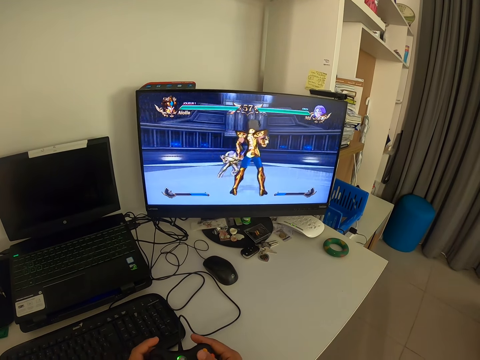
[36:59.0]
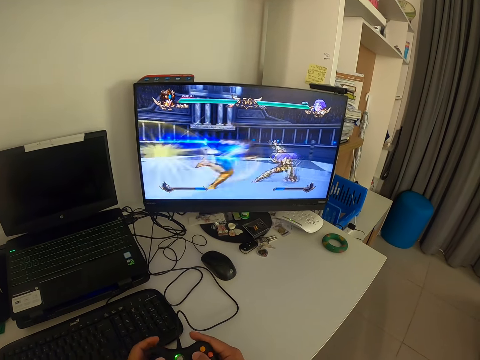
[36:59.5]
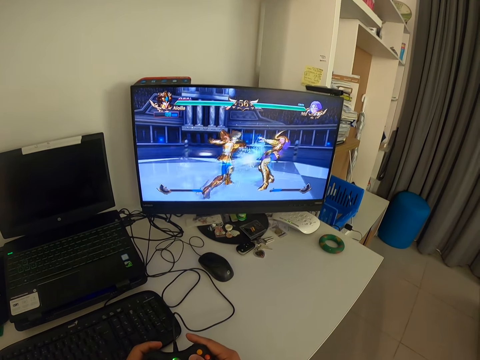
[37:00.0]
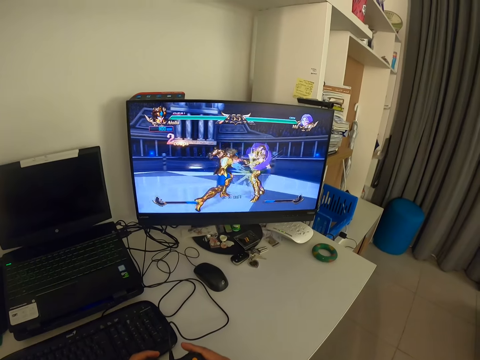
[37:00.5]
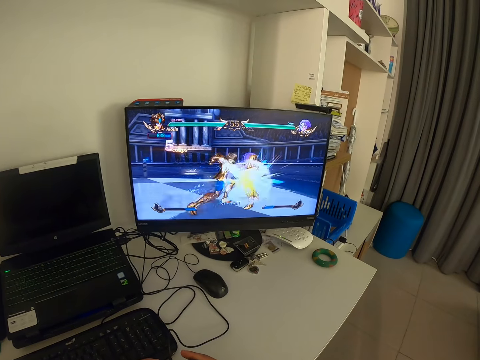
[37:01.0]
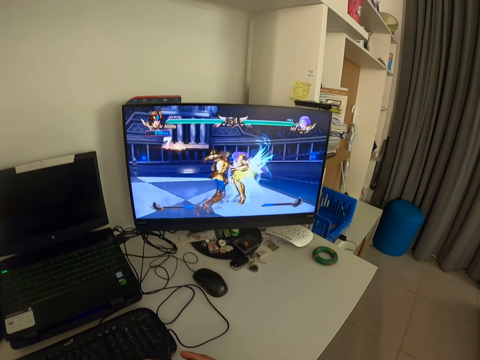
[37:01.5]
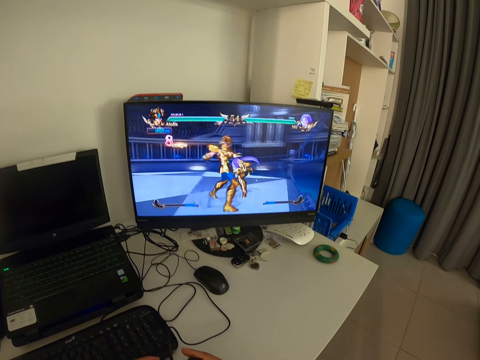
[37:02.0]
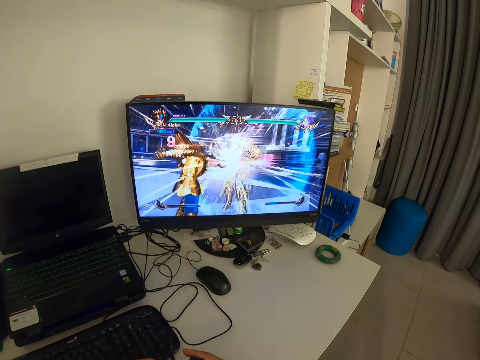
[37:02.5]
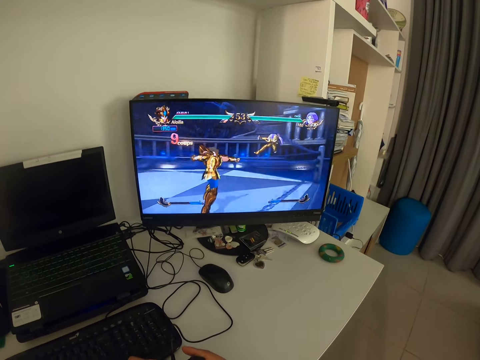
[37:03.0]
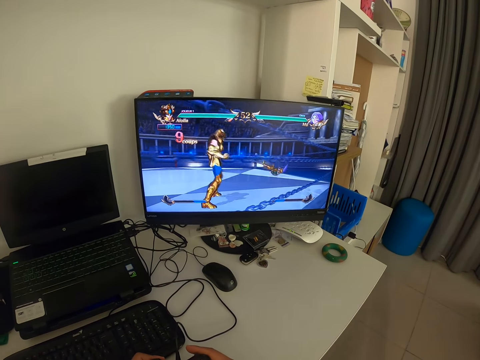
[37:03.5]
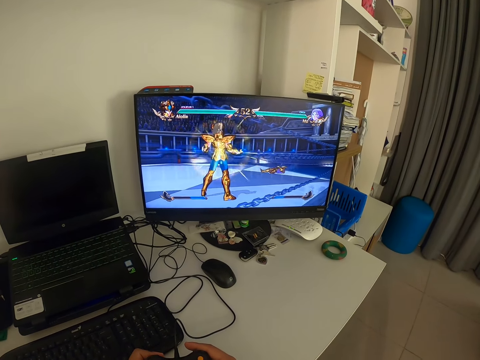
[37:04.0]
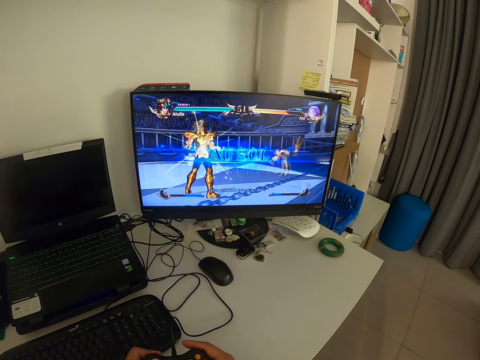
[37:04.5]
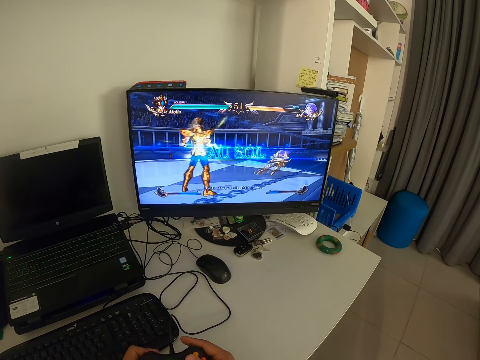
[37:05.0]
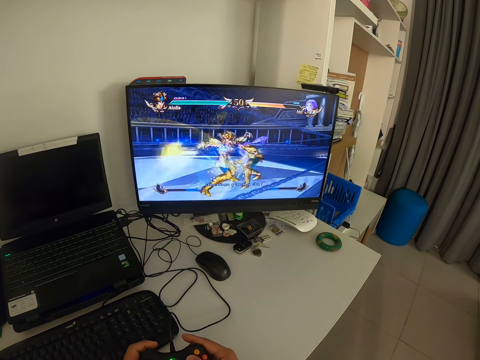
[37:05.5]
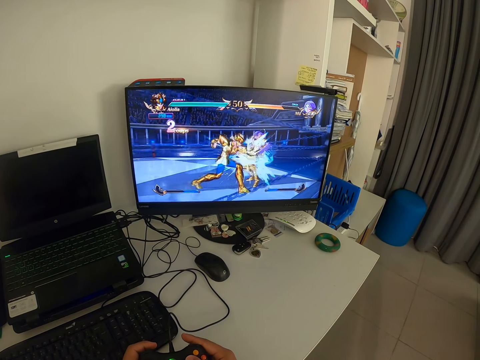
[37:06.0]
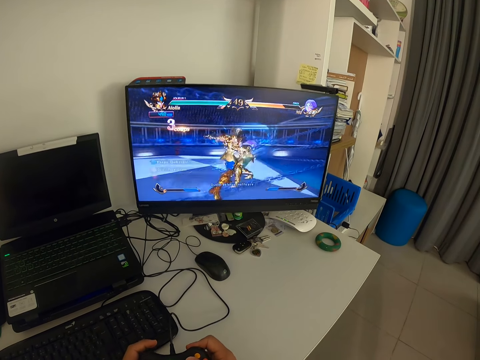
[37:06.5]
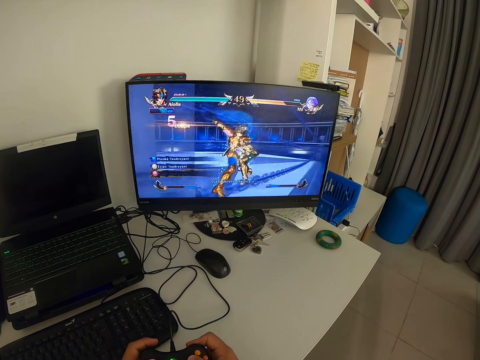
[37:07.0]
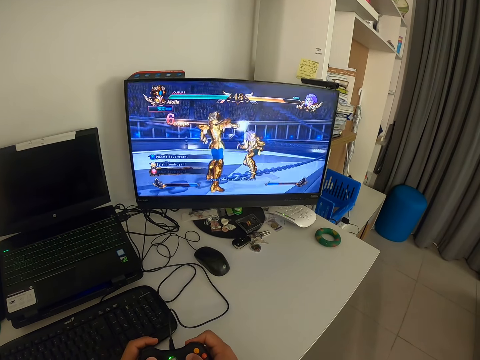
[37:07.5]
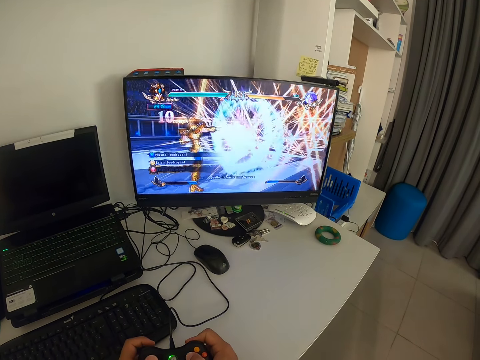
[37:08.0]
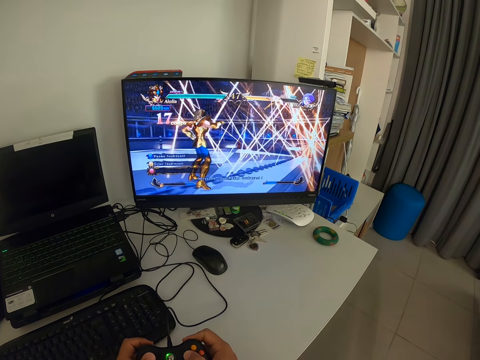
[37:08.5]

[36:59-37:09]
The camera wearer presses a gamepad.

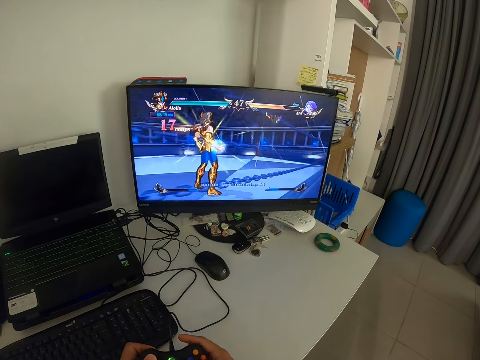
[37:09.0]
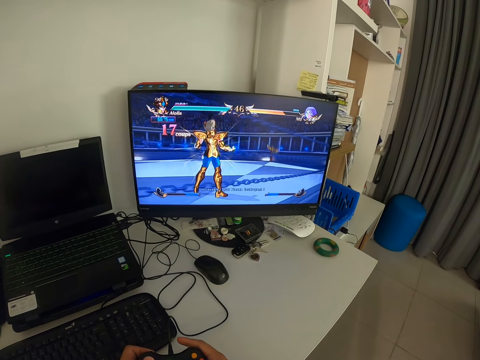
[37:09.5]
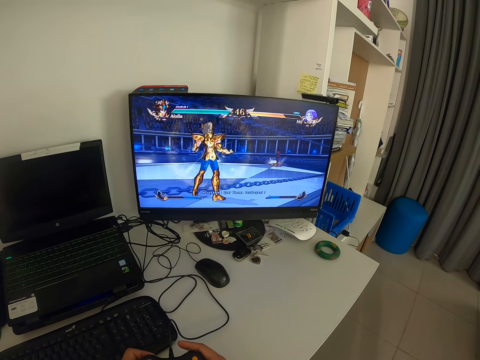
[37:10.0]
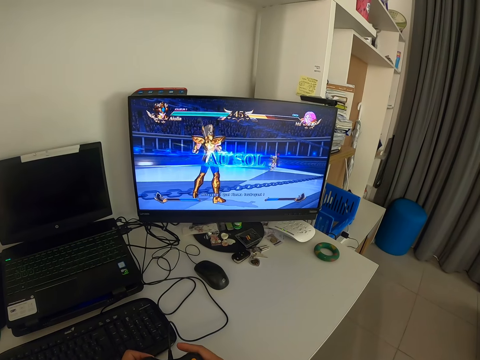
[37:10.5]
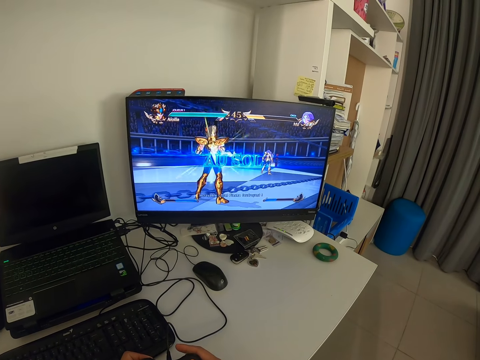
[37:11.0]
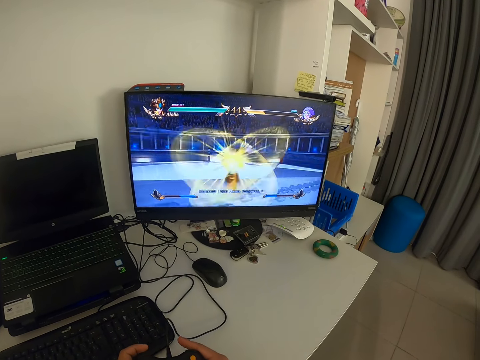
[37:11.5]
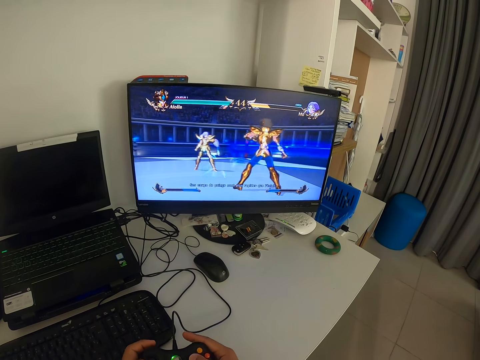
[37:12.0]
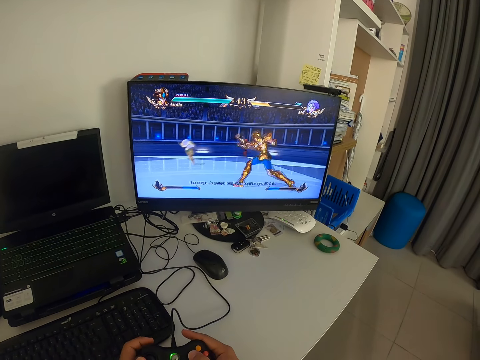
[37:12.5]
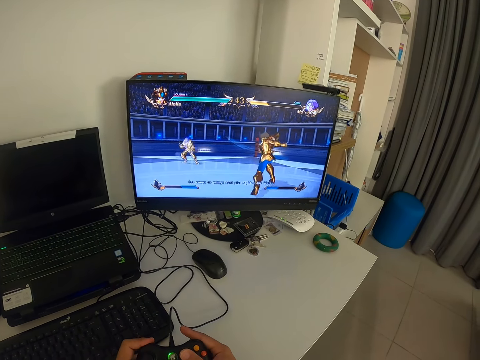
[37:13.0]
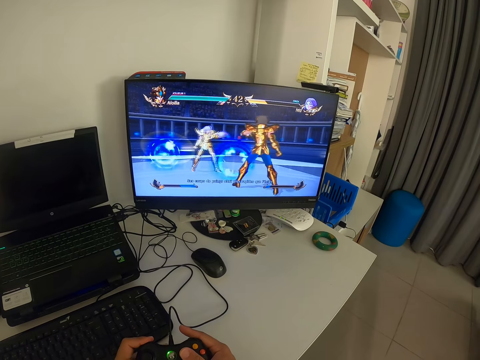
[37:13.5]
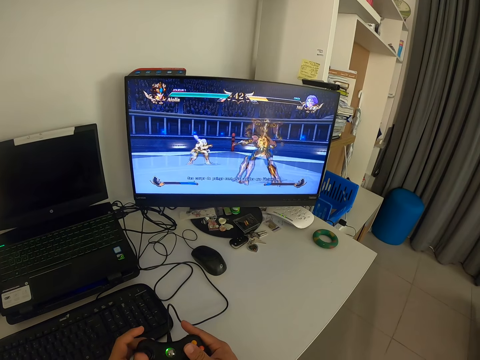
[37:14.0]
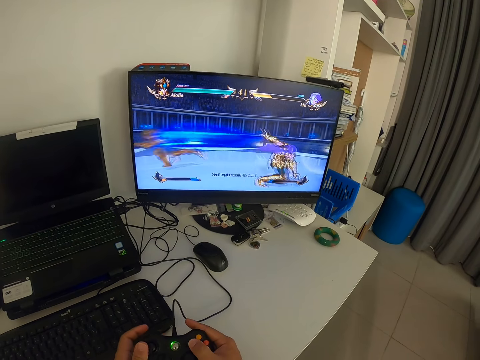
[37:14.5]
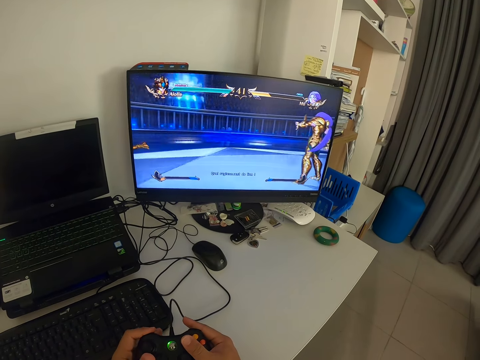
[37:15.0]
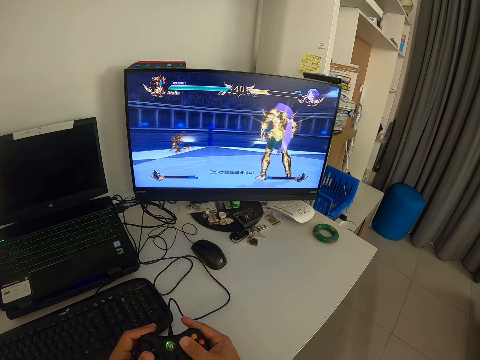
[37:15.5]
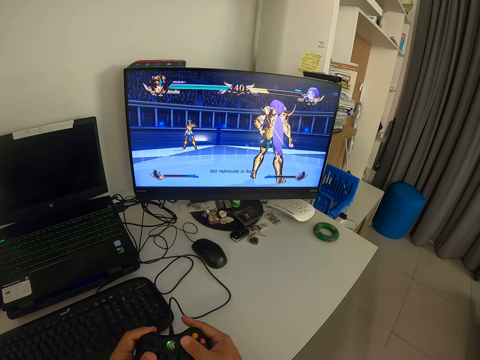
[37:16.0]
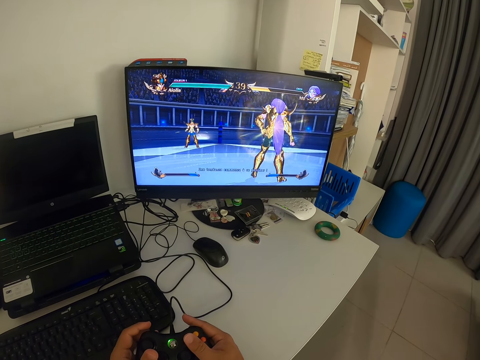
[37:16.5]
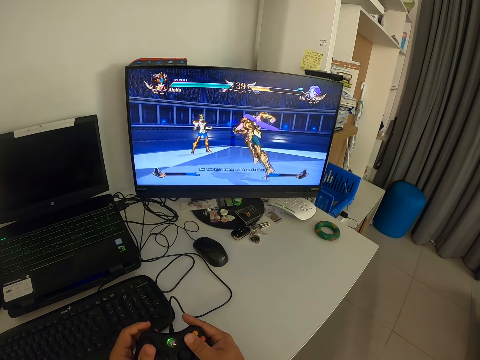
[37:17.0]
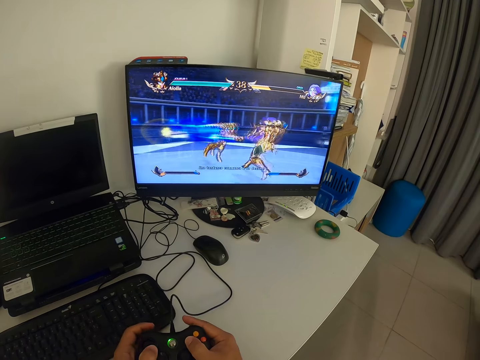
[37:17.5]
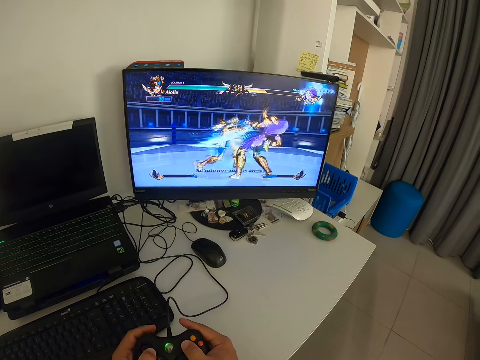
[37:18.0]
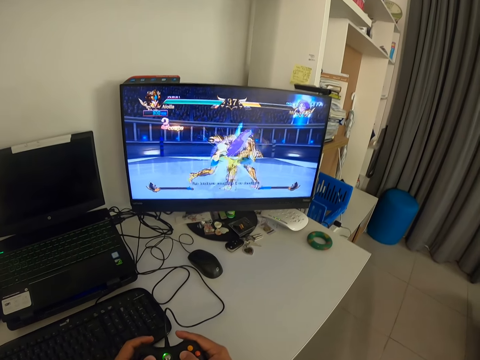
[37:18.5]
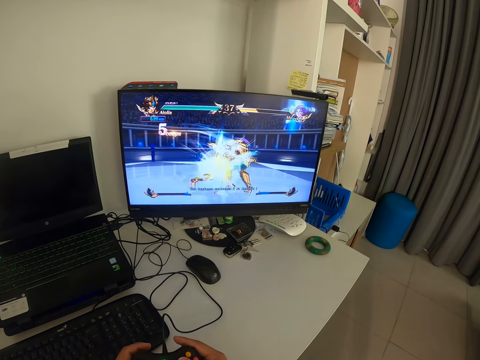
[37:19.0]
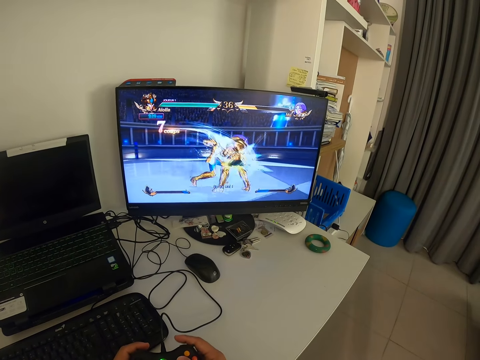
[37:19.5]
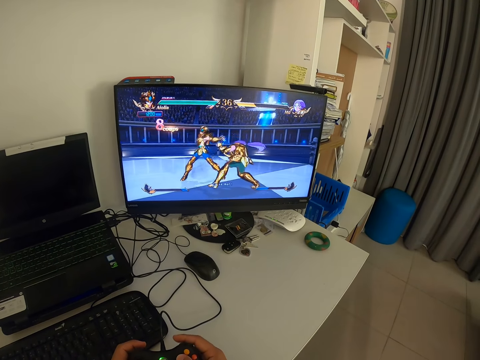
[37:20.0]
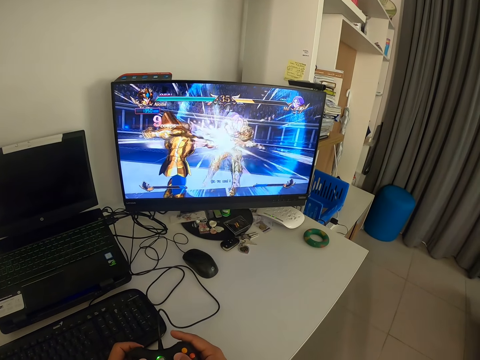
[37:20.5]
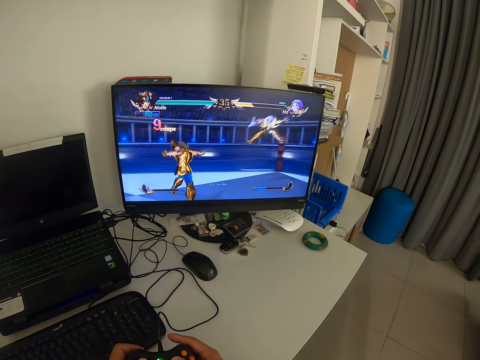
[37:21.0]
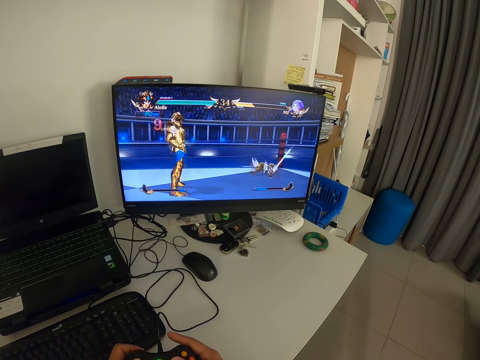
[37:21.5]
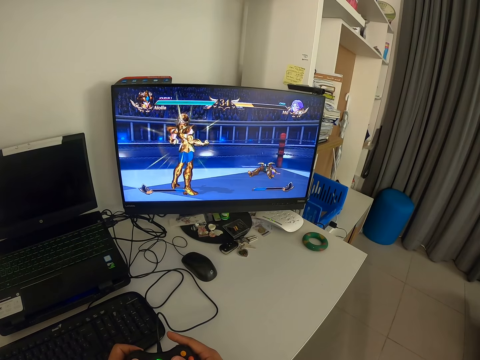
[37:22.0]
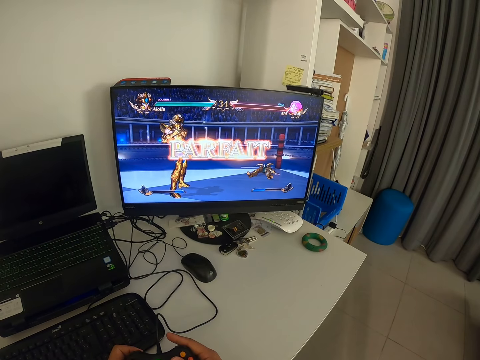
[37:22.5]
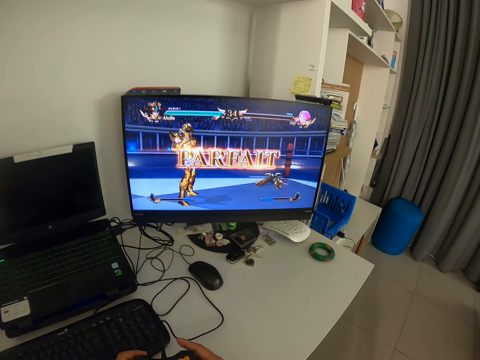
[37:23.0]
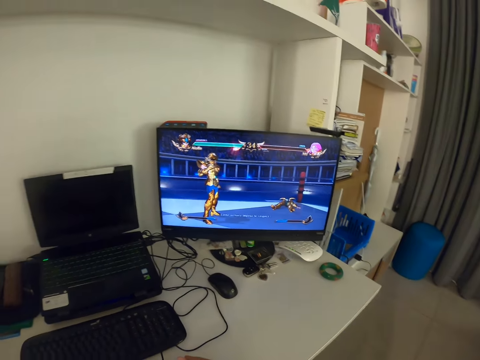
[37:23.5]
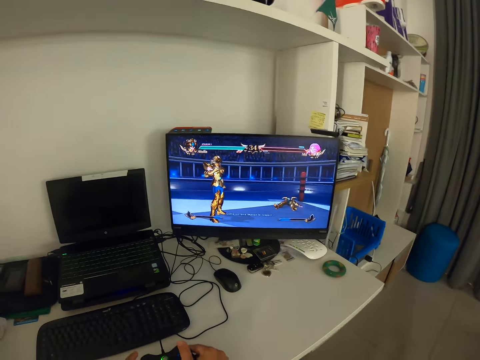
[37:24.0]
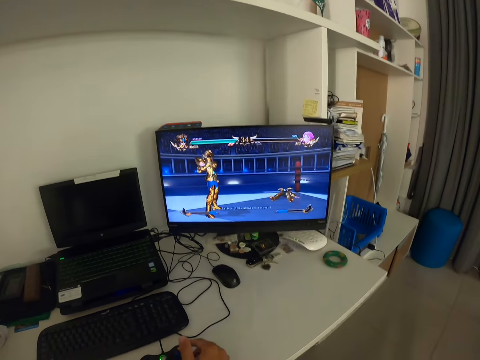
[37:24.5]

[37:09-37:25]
The camera wearer looks at the monitor. He presses a gamepad. He raises his left hand up. He drops the game console on the table.
